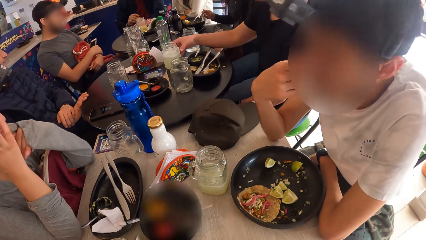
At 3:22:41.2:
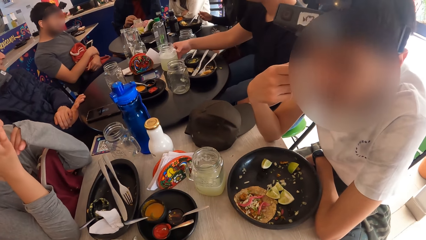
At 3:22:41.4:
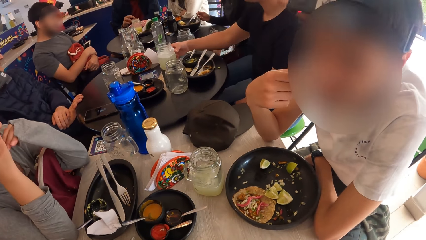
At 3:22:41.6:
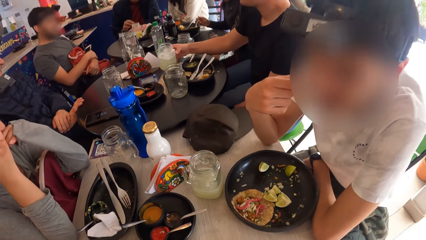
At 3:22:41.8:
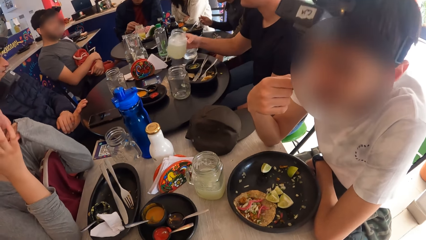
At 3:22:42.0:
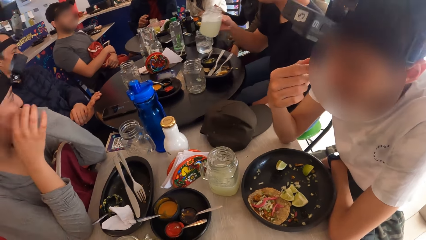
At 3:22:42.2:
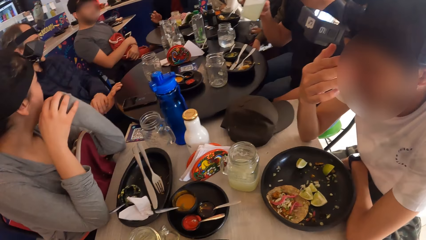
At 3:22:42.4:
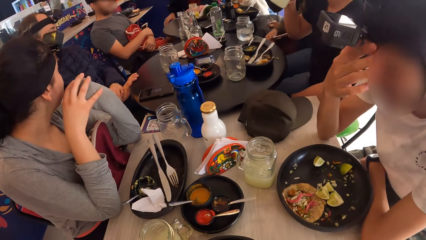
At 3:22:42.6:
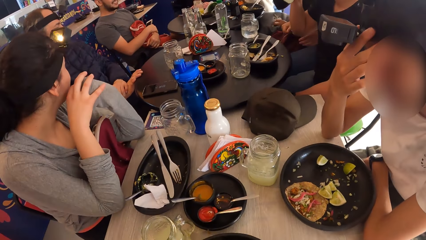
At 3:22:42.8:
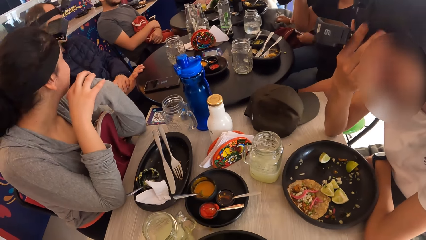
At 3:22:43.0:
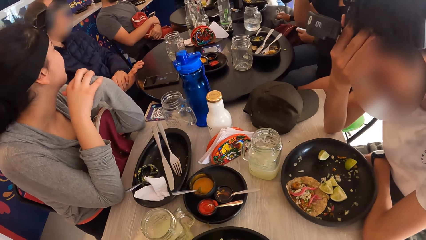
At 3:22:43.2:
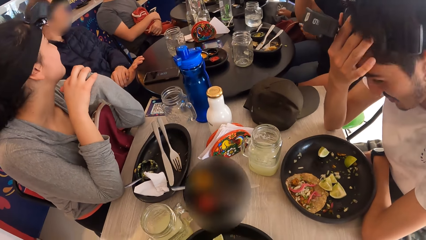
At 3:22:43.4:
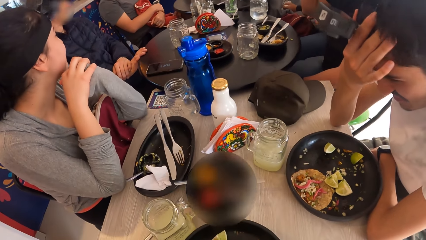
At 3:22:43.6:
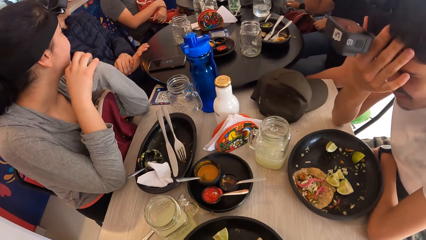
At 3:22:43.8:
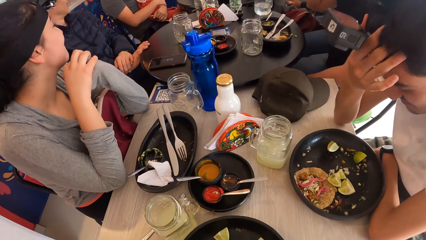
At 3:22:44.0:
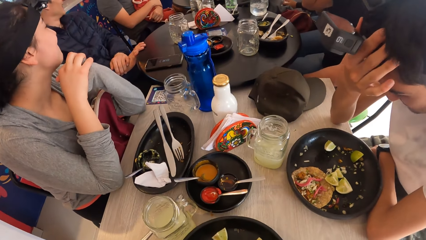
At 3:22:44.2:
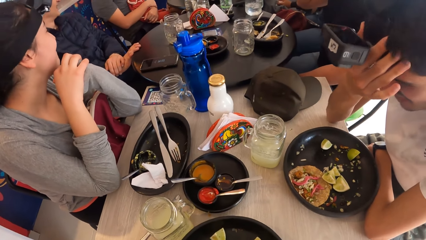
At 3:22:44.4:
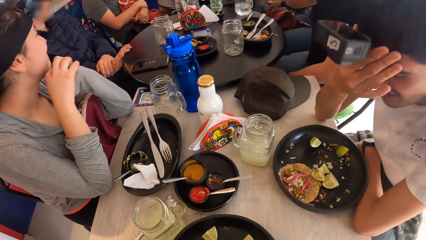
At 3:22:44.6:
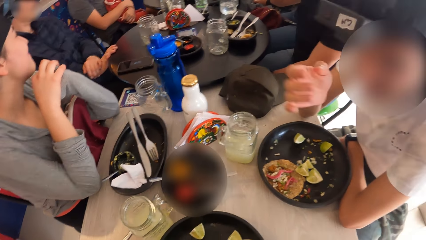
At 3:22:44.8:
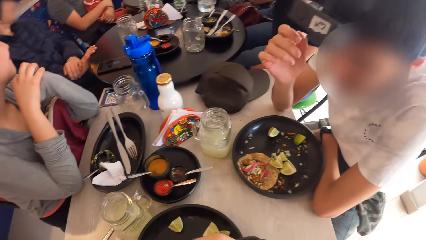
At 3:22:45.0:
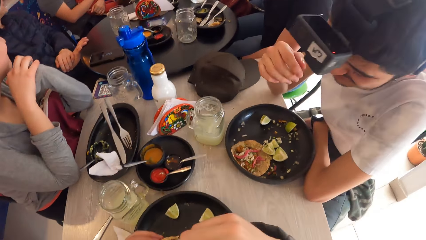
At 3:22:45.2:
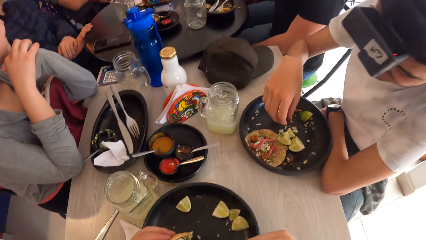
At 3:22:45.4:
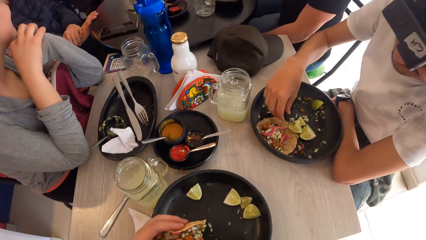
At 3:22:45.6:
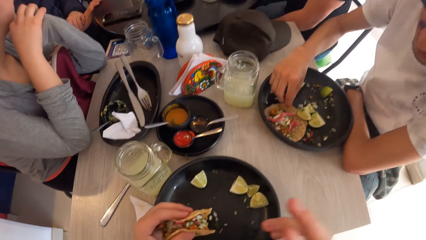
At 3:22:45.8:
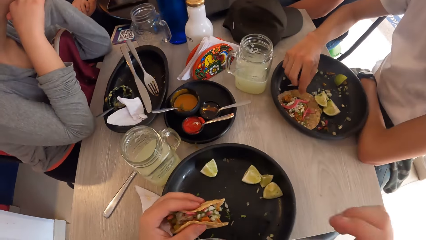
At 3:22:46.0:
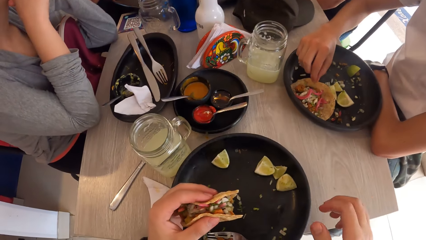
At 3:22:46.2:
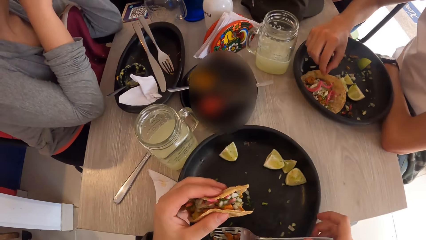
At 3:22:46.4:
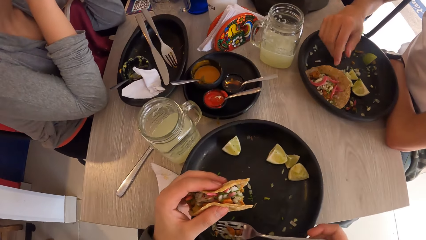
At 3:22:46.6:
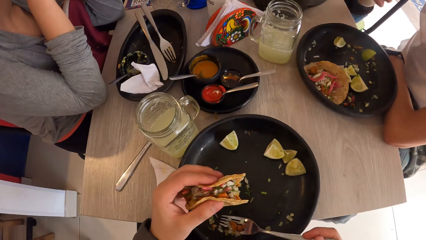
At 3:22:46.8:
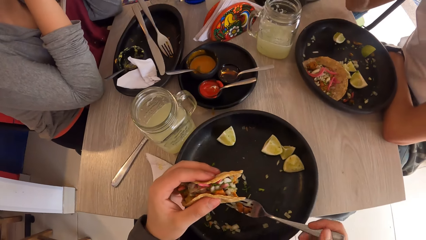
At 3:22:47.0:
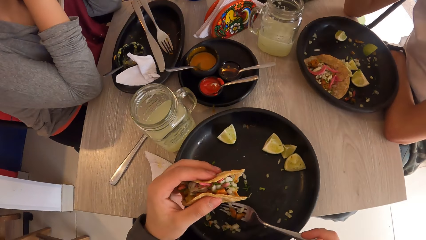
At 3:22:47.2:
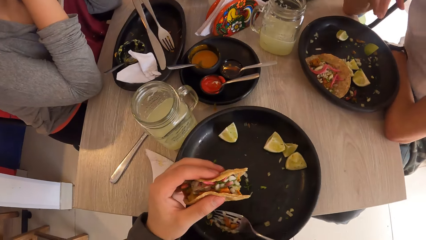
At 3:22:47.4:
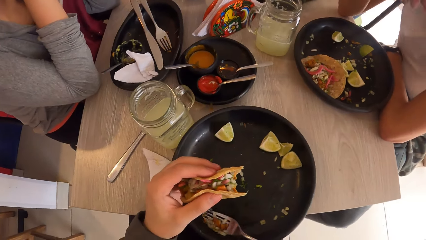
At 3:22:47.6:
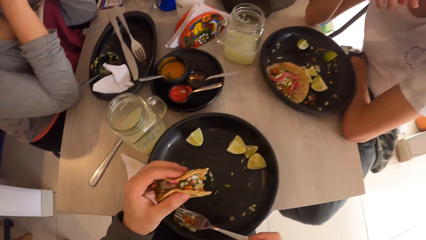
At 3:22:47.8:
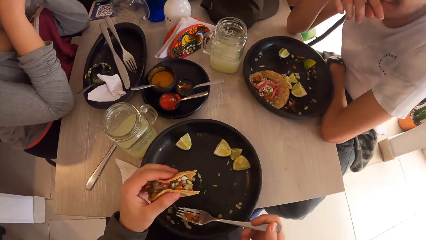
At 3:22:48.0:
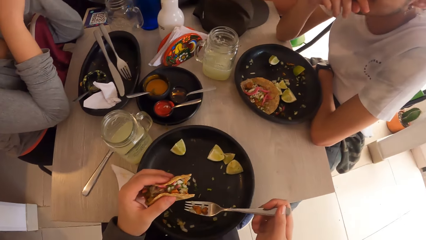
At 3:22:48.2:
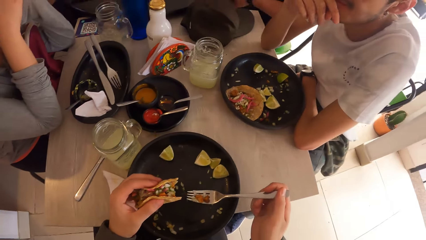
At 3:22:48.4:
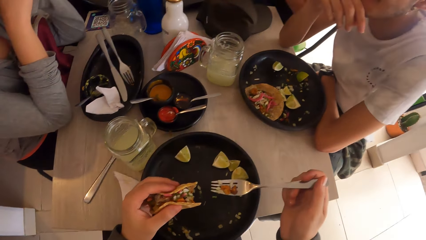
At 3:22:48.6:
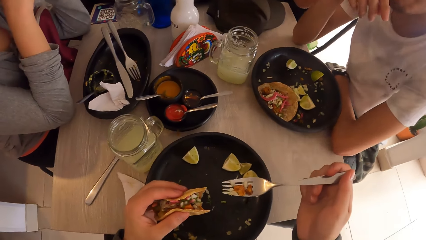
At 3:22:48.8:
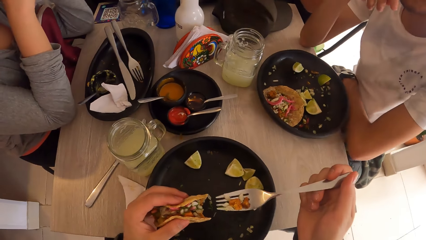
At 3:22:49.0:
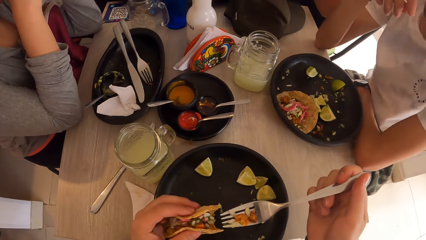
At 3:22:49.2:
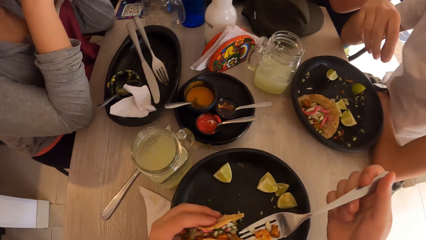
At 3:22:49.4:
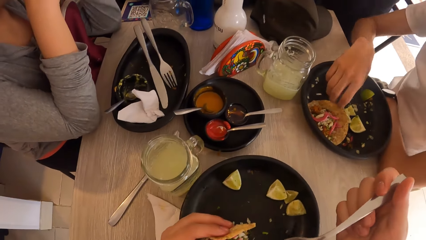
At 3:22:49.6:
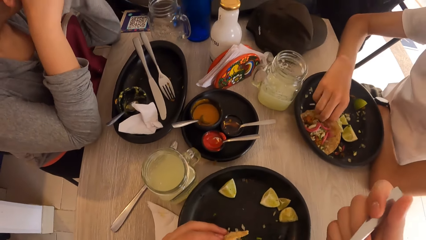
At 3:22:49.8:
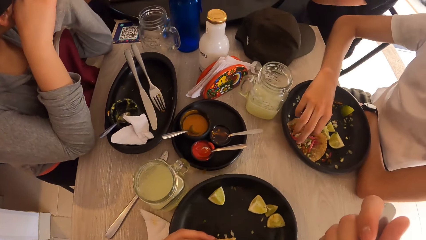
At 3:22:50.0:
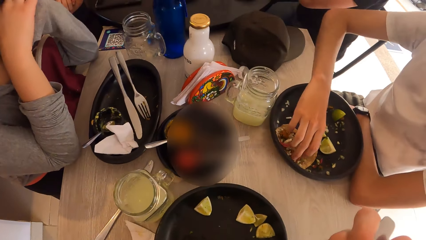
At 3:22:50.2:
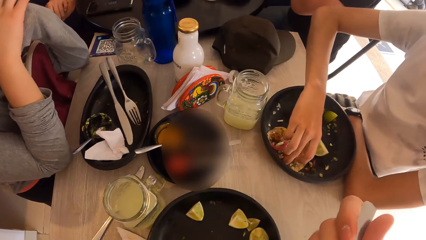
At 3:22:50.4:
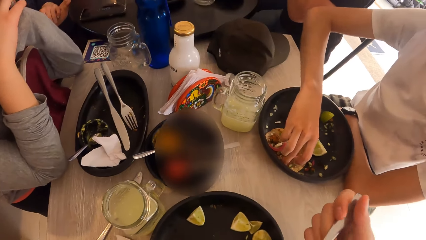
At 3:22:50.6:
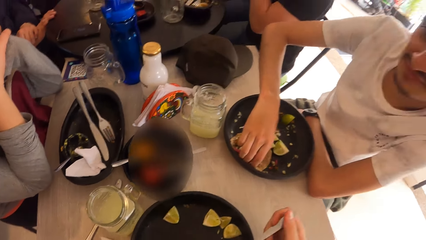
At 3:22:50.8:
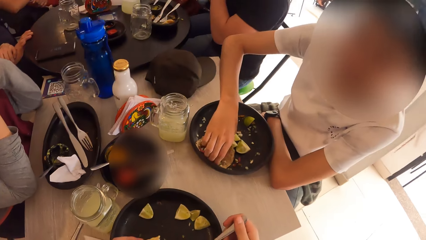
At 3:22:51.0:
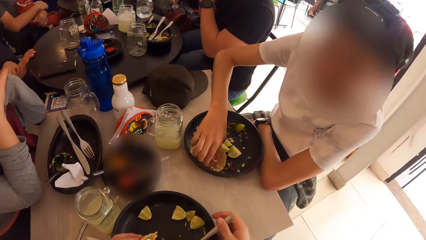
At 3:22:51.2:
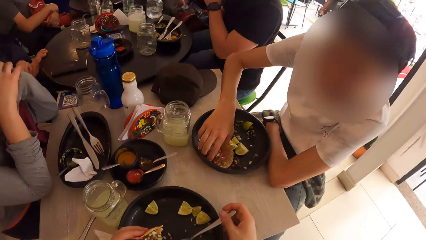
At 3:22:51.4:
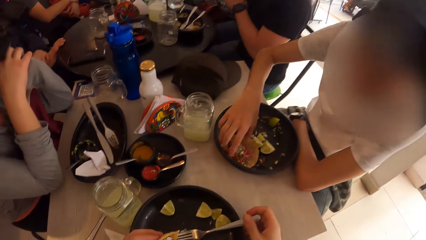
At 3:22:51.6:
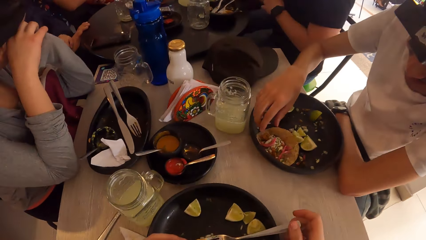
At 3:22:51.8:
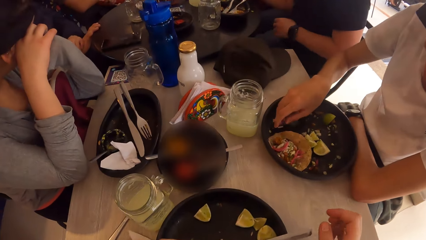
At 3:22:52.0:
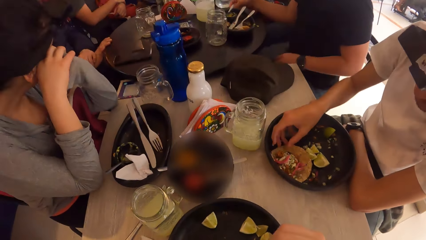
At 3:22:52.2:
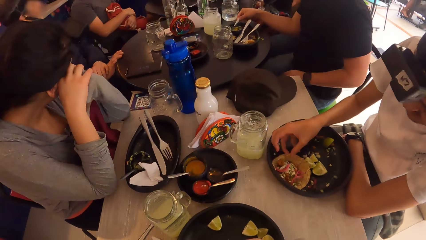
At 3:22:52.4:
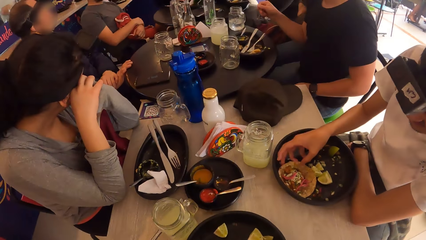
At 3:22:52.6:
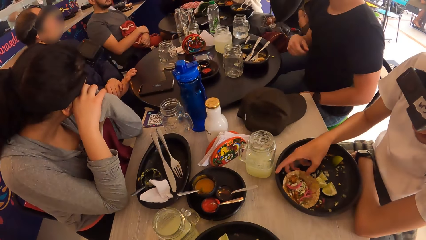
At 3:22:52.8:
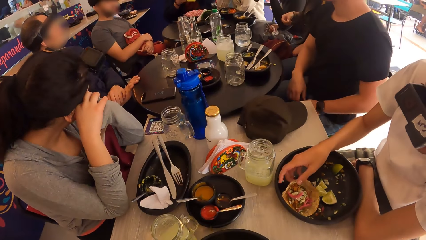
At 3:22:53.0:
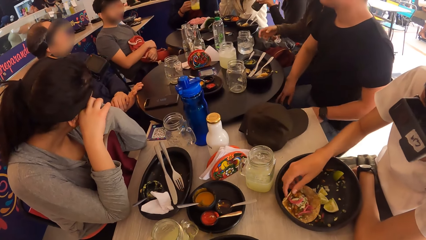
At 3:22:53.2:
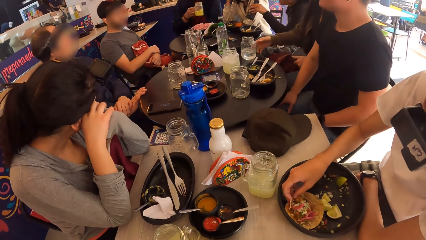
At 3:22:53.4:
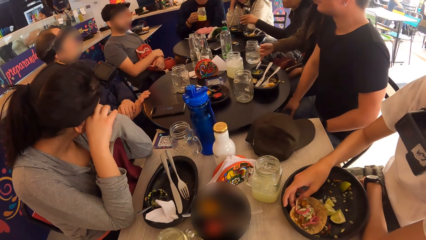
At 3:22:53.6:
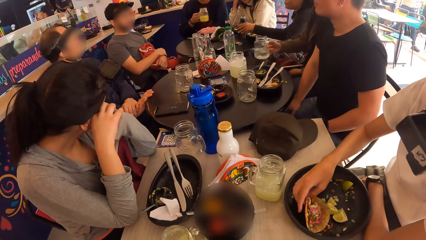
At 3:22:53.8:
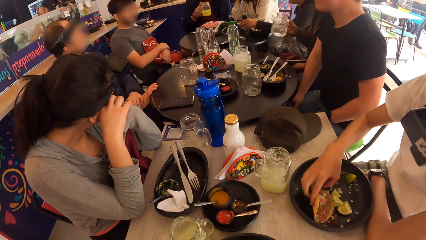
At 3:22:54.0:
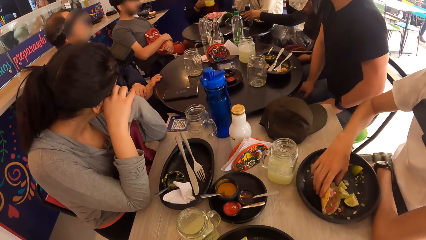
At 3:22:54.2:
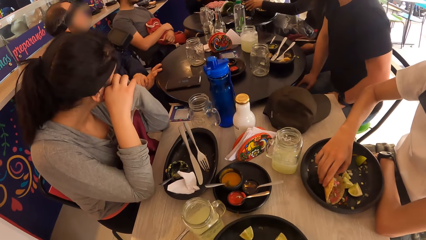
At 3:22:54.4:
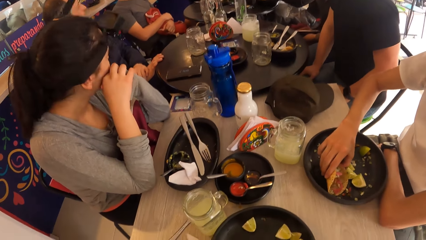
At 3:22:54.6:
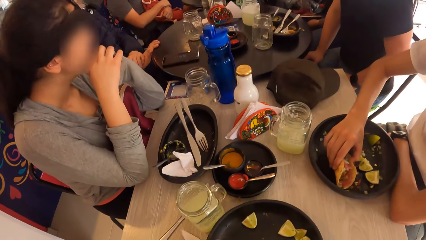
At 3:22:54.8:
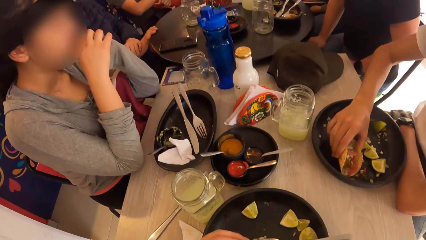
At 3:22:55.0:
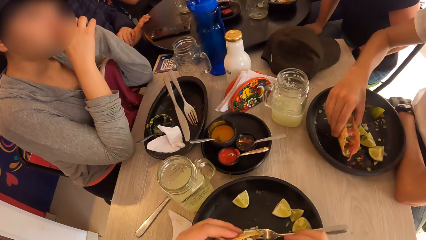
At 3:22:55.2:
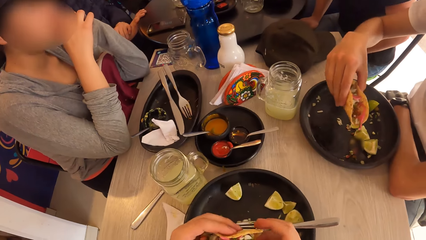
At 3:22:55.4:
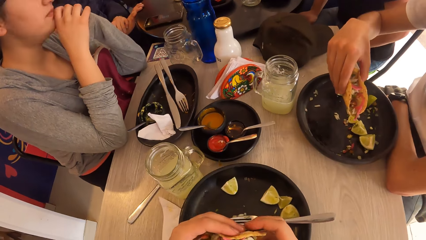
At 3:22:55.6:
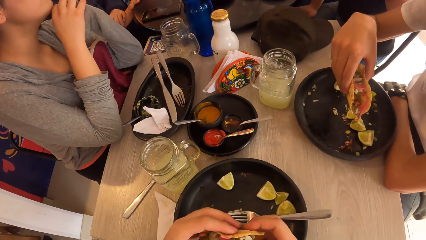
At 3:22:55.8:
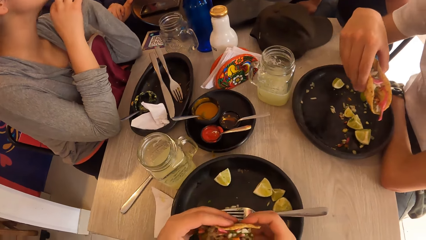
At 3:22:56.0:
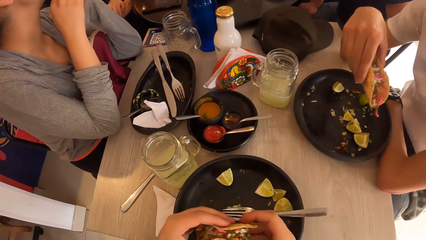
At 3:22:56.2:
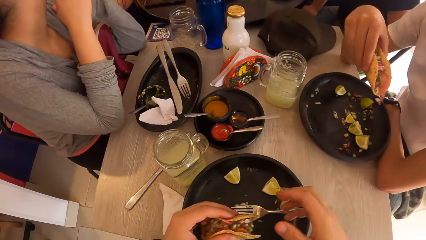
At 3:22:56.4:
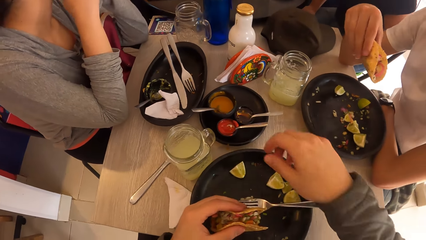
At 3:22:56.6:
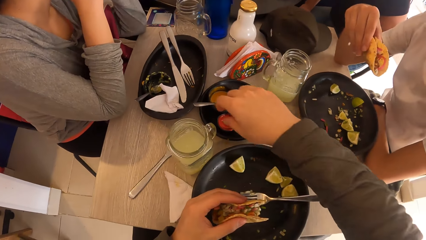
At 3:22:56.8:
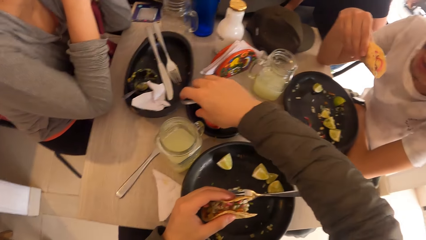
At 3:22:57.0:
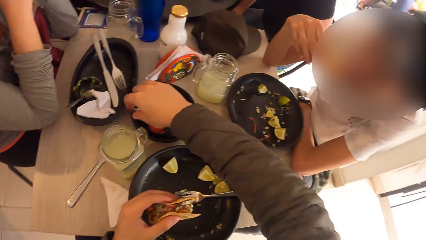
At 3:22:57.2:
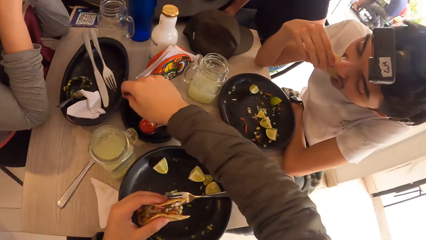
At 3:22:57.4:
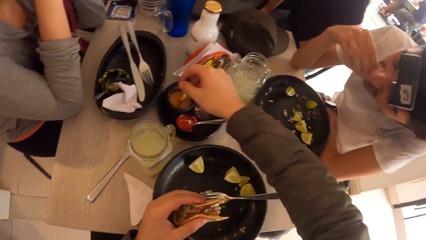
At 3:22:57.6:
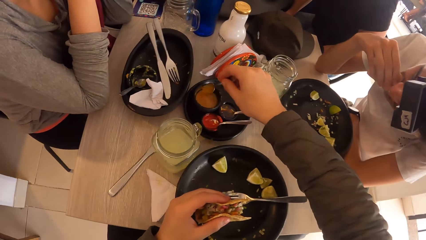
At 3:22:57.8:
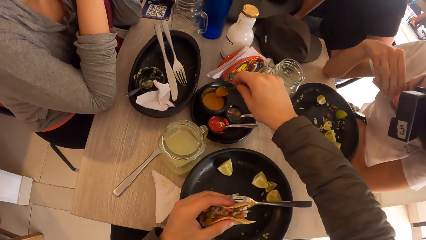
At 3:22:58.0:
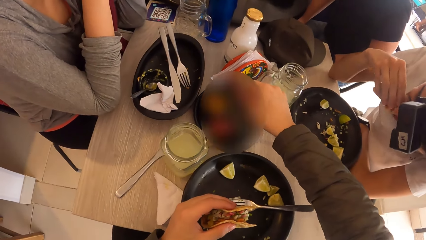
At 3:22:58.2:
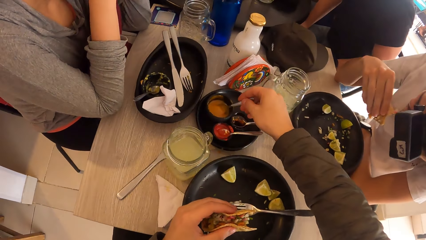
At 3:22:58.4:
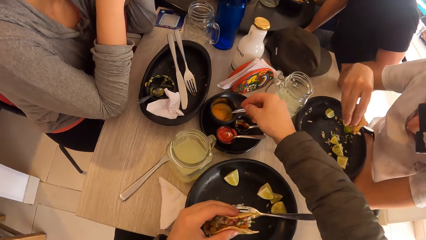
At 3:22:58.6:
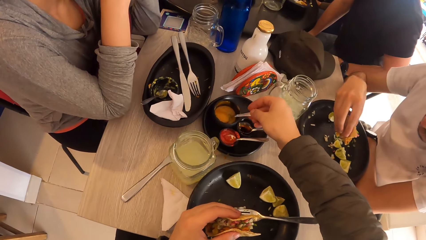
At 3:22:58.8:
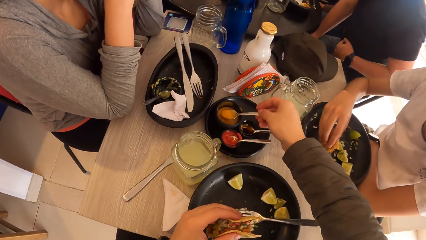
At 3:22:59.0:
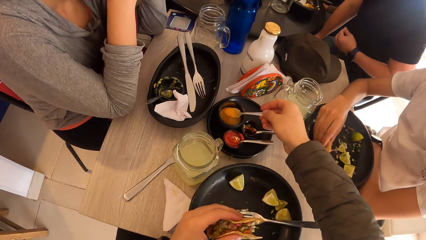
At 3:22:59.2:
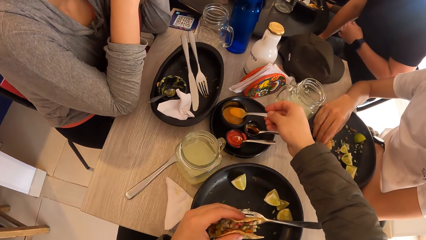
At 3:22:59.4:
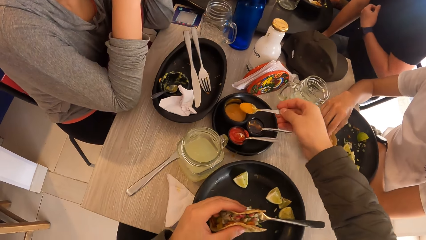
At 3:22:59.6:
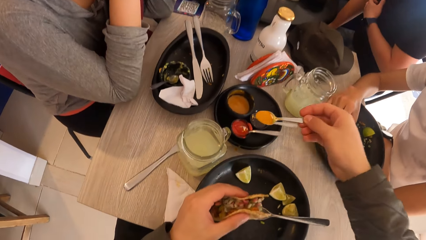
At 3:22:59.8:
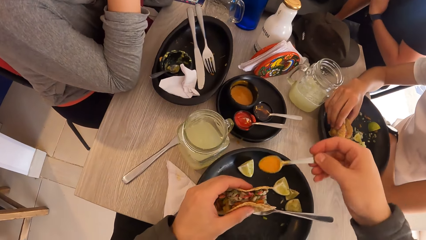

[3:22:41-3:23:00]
A man picks the glass of juice from the table with his right hand. The camera wearer interacts with a group of people. Another man nods his head. The first man drinks from the glass of juice in his right hand. The other man adjusts the camera. The camera wearer picks the fork on the plate with his right hand. He picks the stuffing from the plate with the fork in his right hand. A third man picks a taco from a plate with his right hand. The camera wearer drops the fork on the plate with his right hand. Another man holds a glass of juice in his right hand. A woman drops a bottle of soda on the table with her left hand. Another woman picks a glass of wine from the table with her right hand. The camera wearer picks a spoon in a sauce dish with his right hand. The third man eats the taco in his right hand. The camera wearer scoops some sauce from the sauce dish with the spoon in his right hand.
